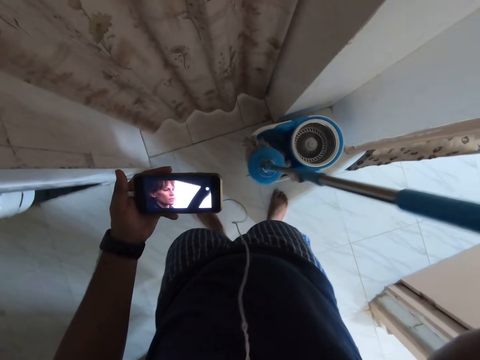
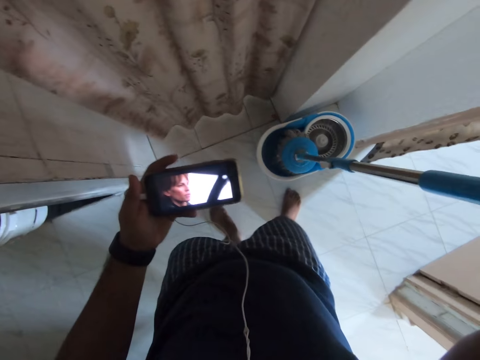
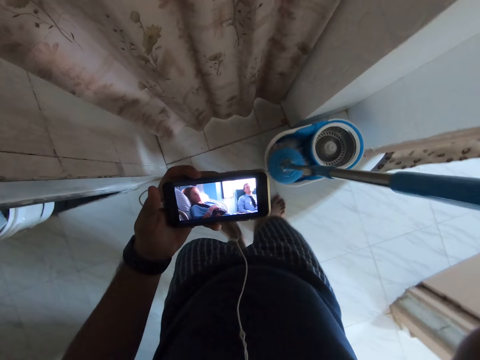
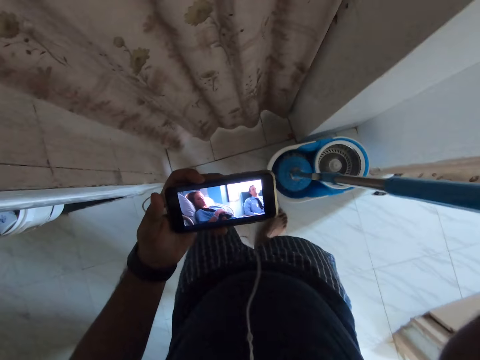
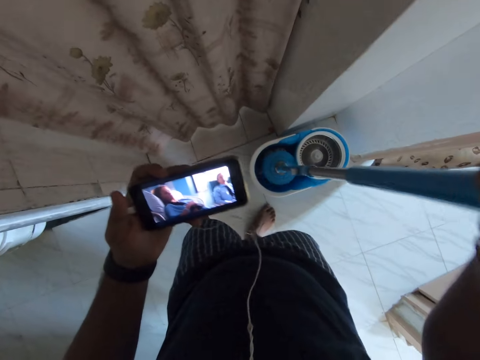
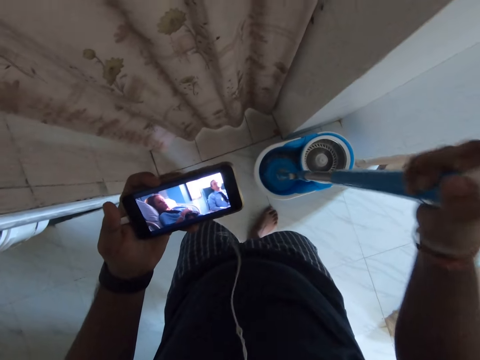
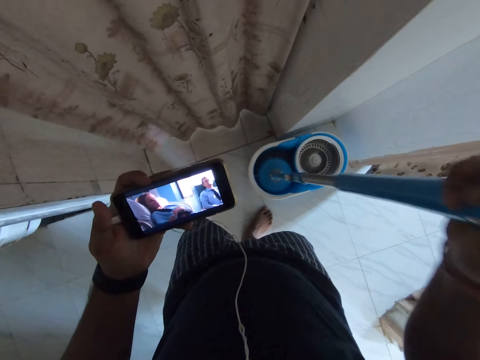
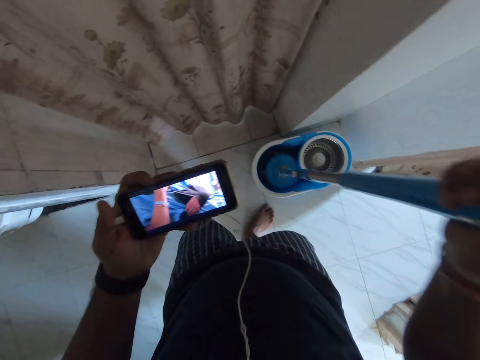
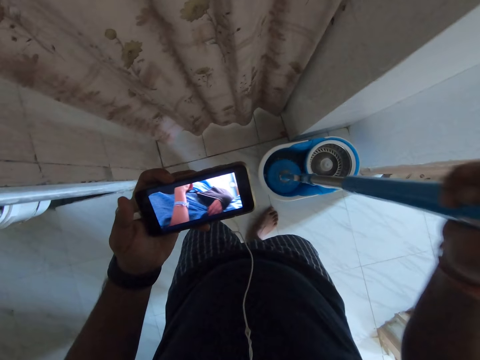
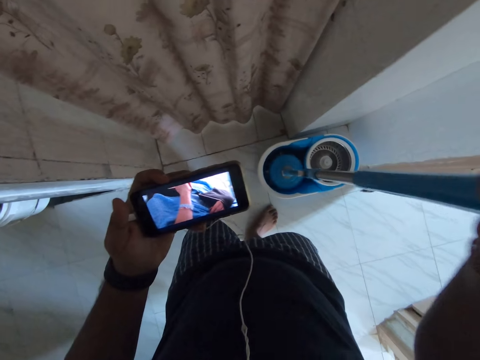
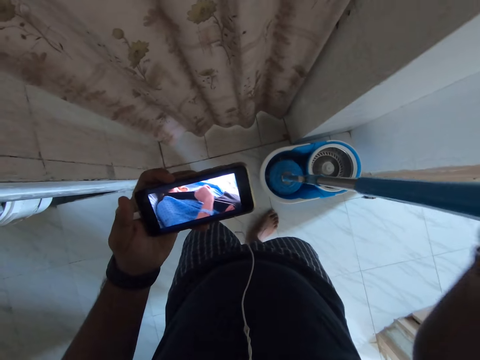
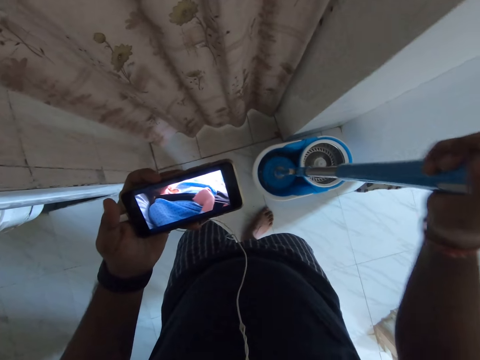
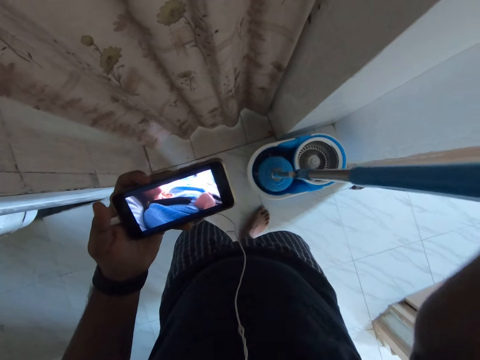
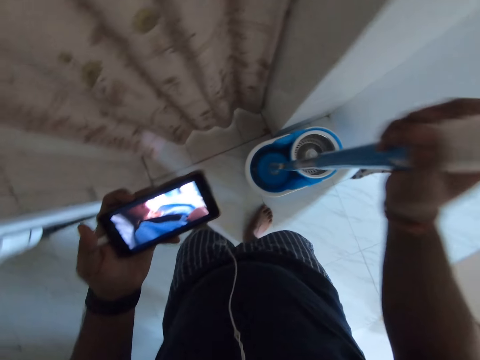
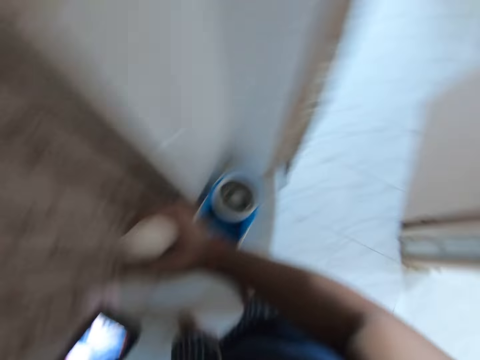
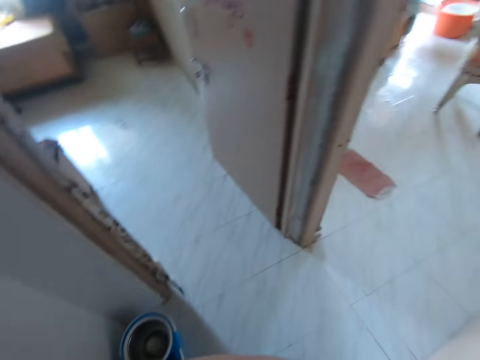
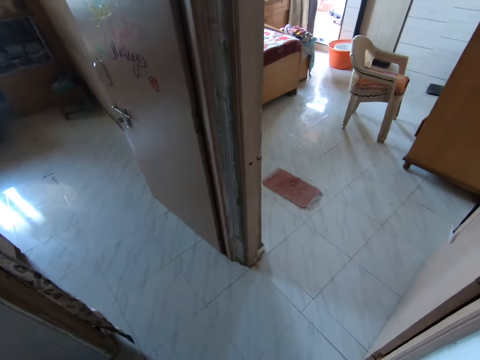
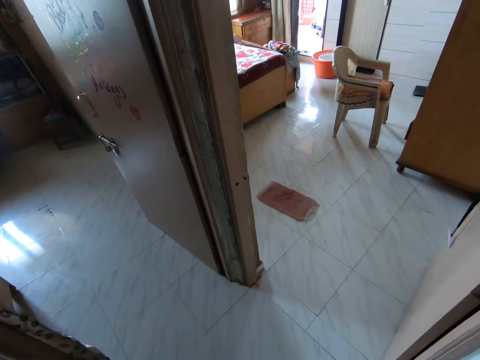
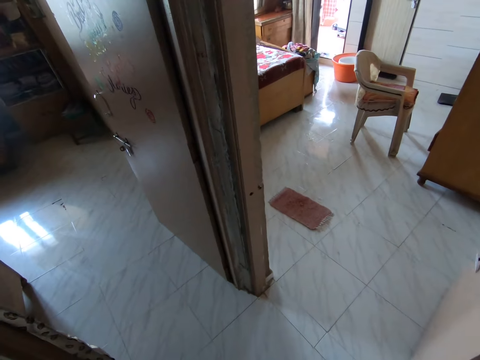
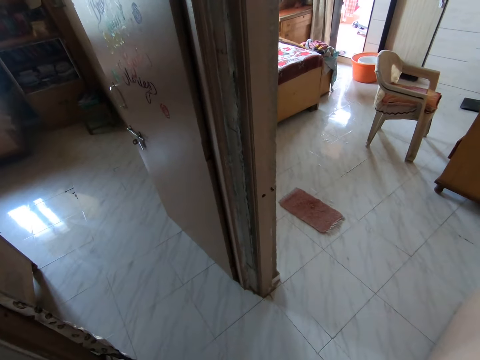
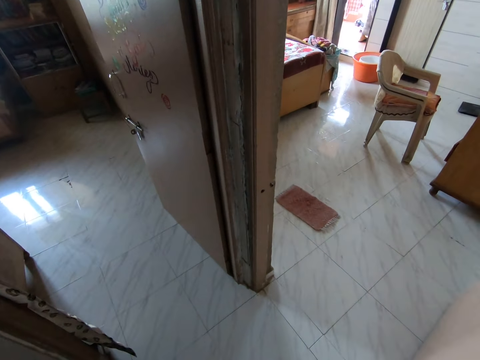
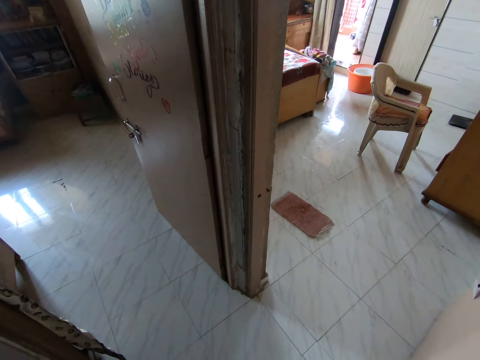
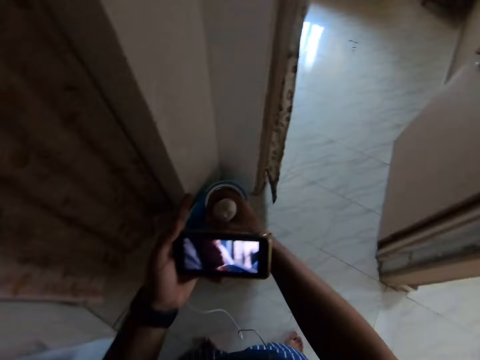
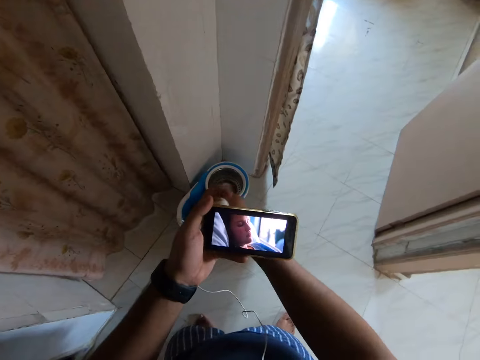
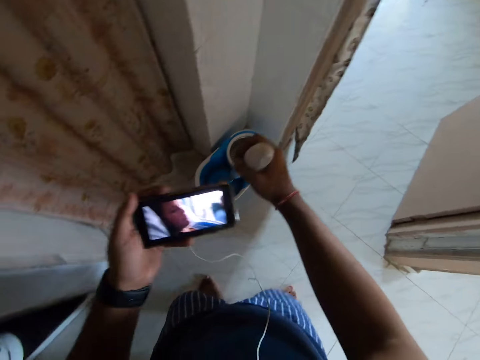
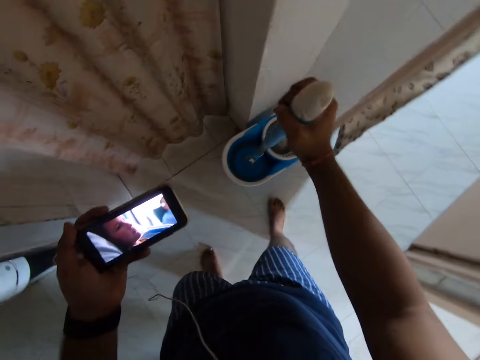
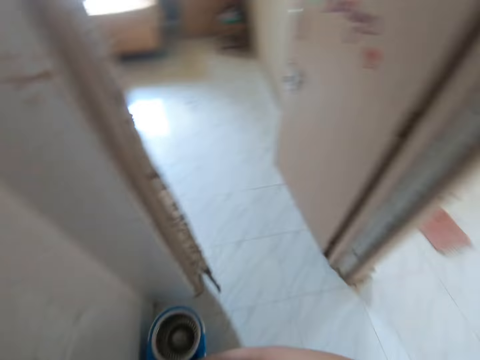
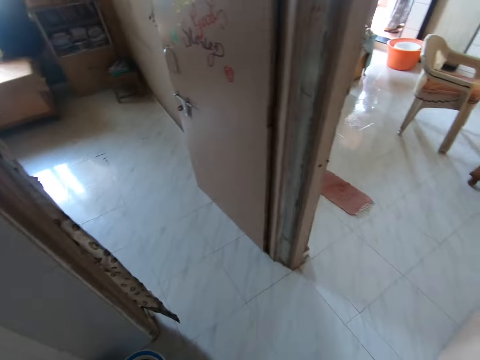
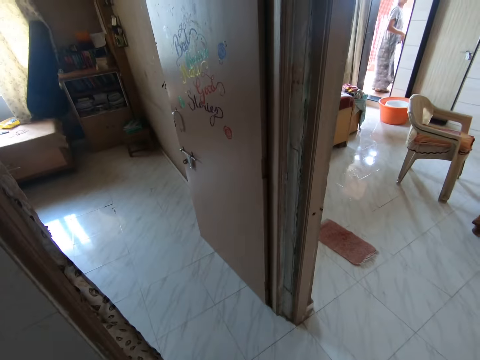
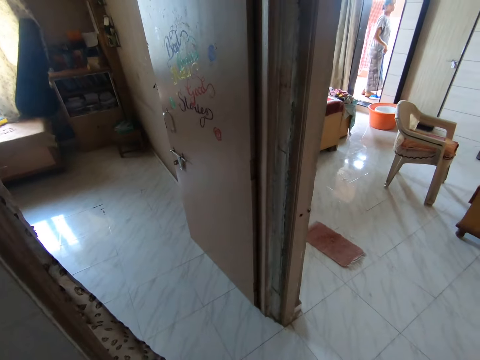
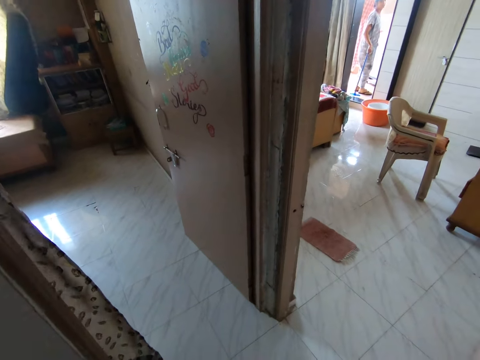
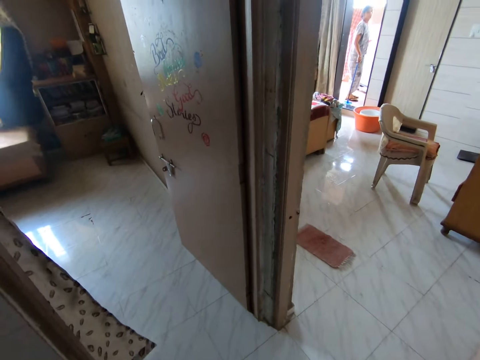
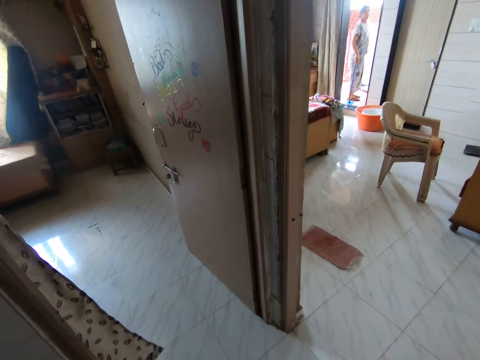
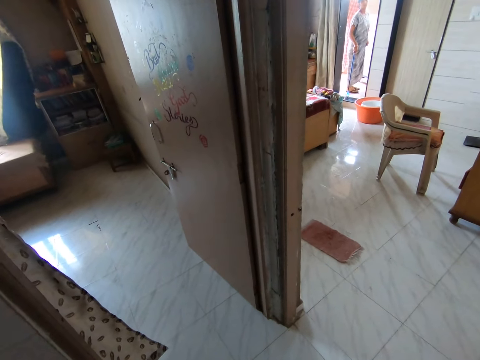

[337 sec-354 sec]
The camera wearer dips the mop or mopper in the mop bucket. They watch a video on the phone. They move the mopper in the bucket. They look around the room, talk to a person, and look on the other side. They watch a video on the phone. They talk to the person, look around the room, and look on the other side.

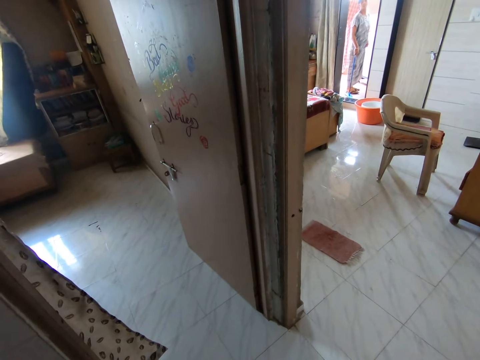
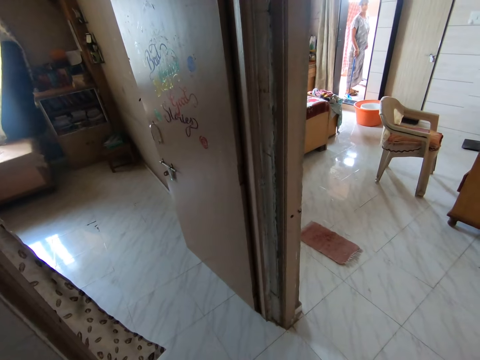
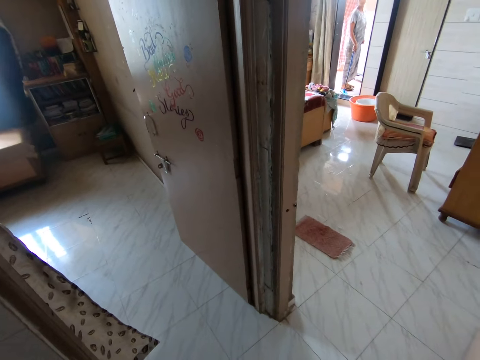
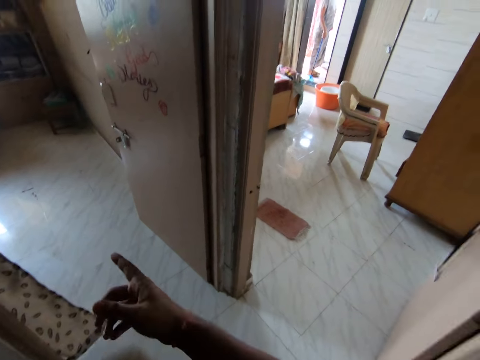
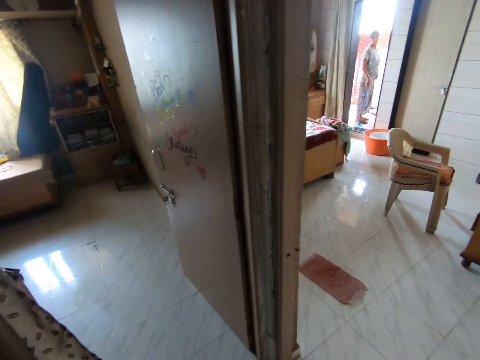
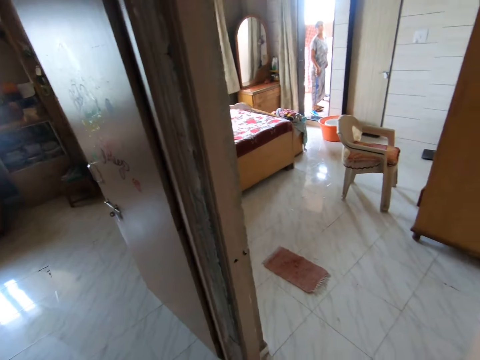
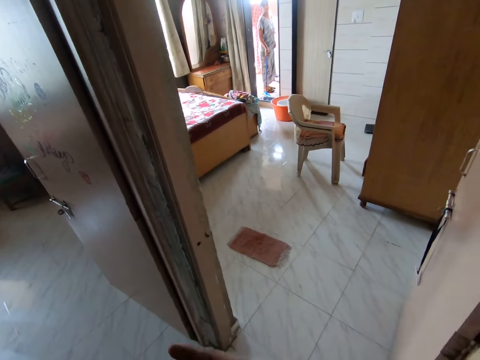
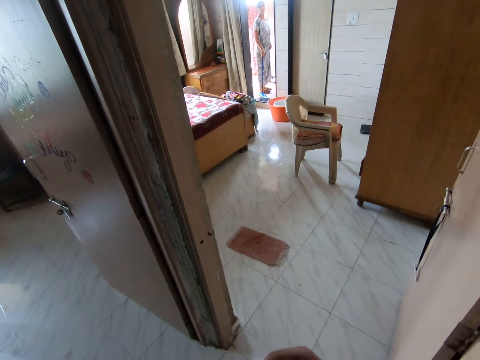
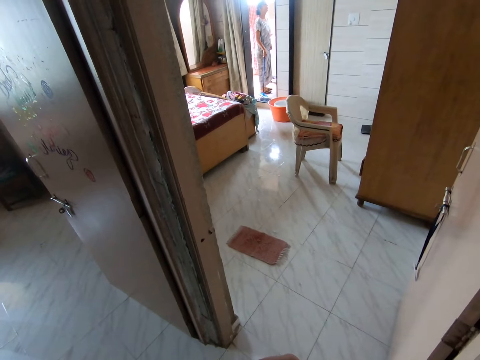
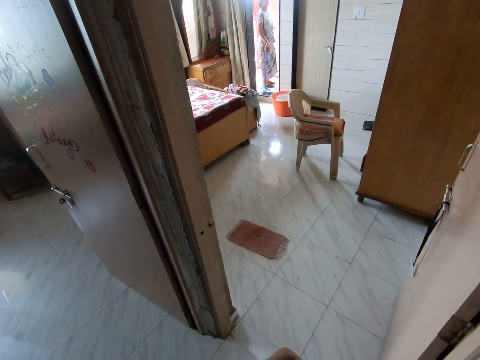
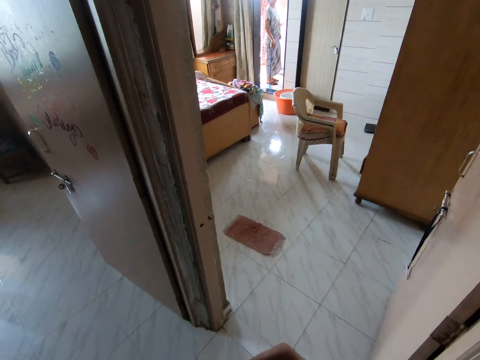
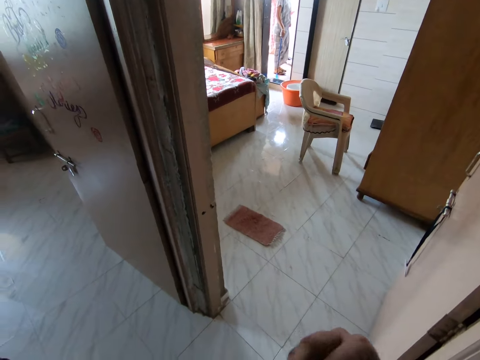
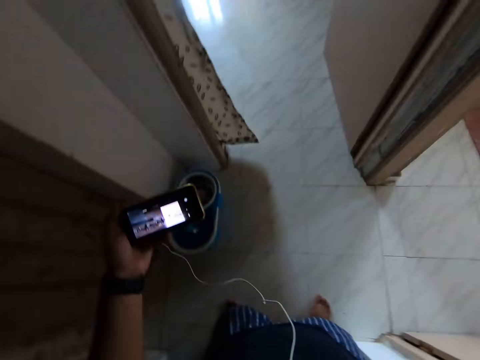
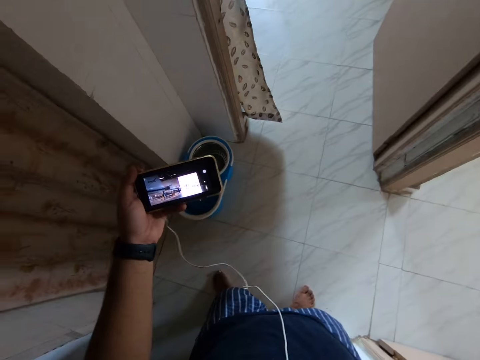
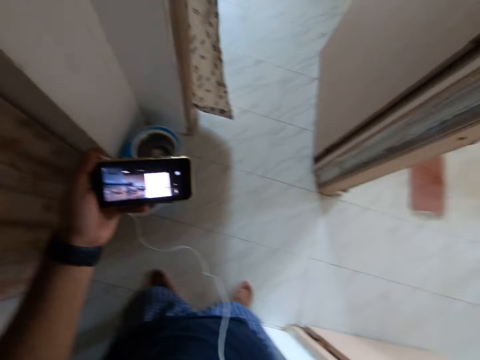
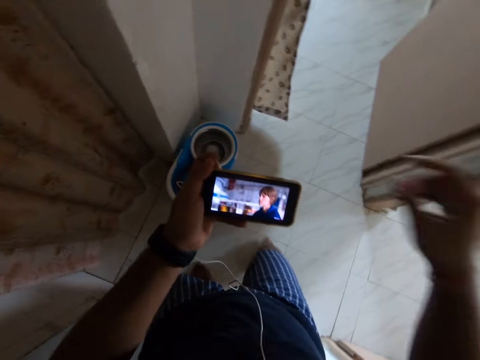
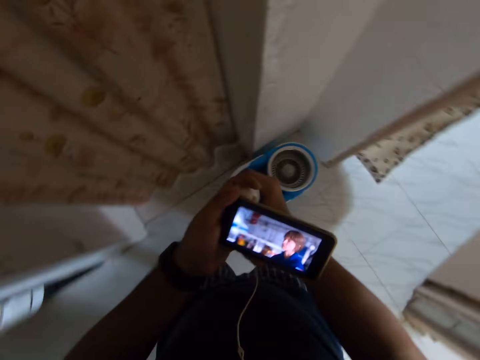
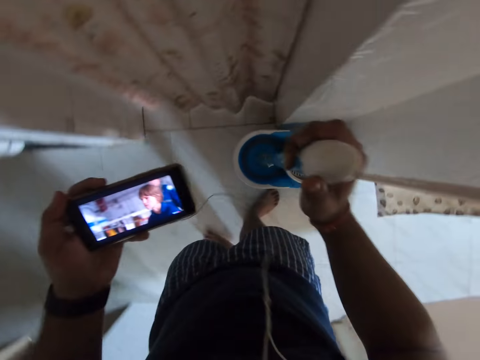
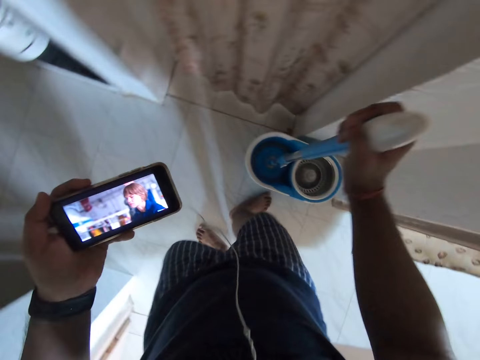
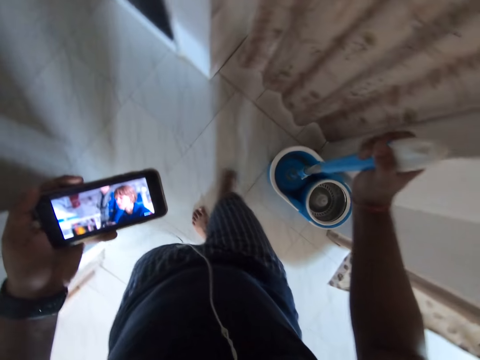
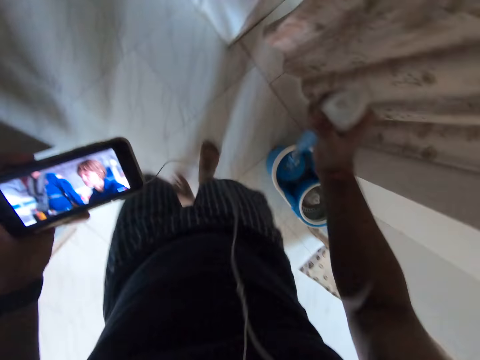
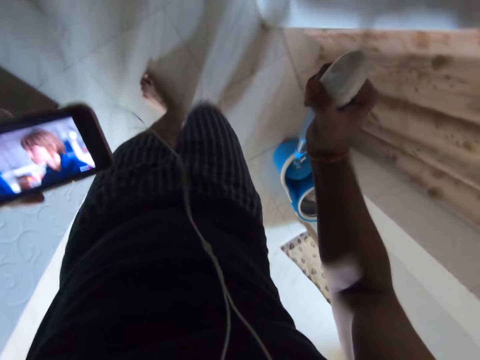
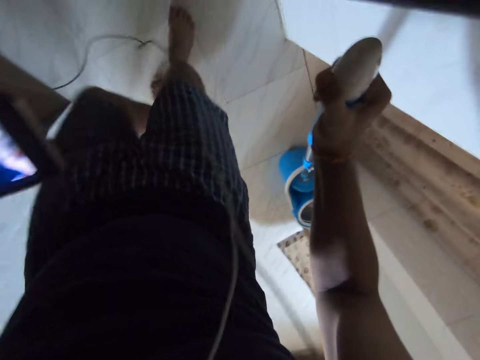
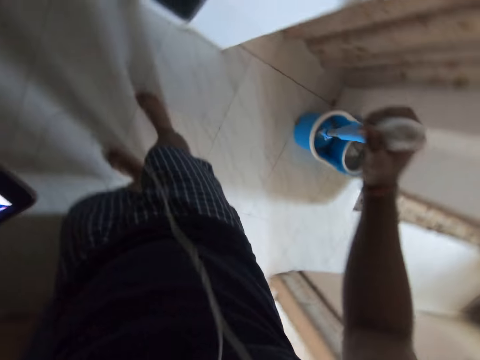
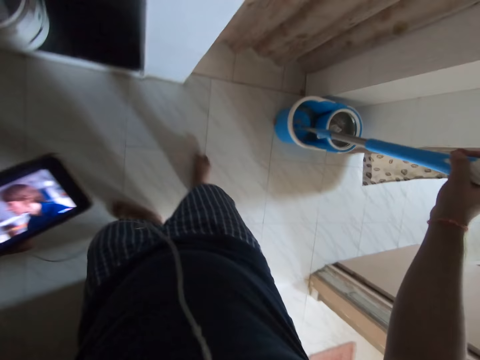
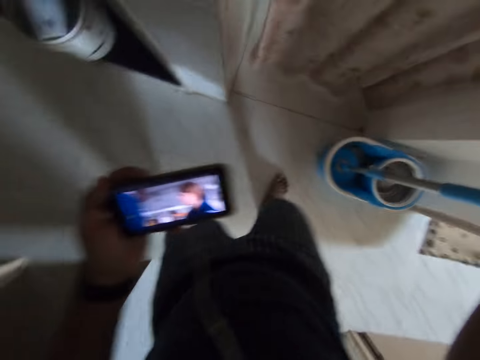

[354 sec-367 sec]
The camera wearer gestures with his hand. A woman stands on the other side of the house. The woman talks to the camera wearer. The camera wearer watches a video on the phone. He lifts the mop with his right hand. He holds the mopper. He walks in the room.
